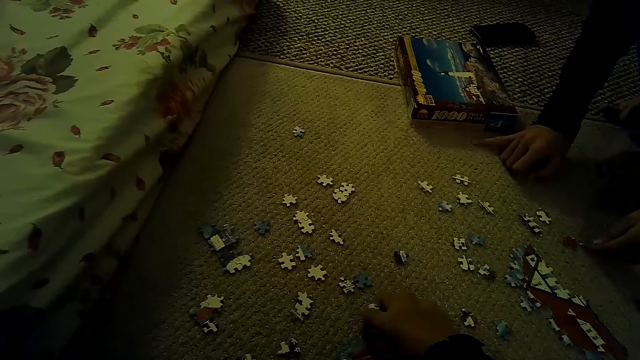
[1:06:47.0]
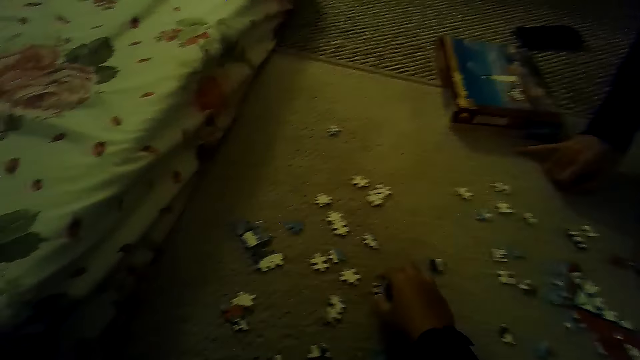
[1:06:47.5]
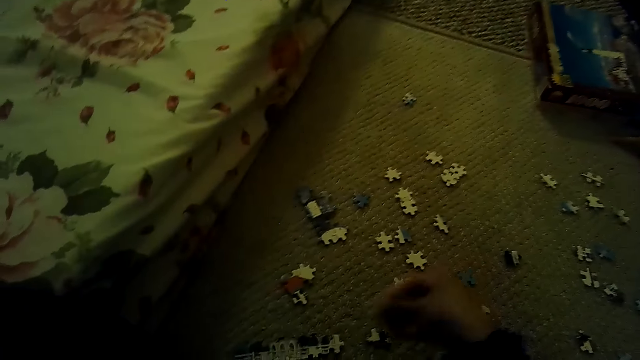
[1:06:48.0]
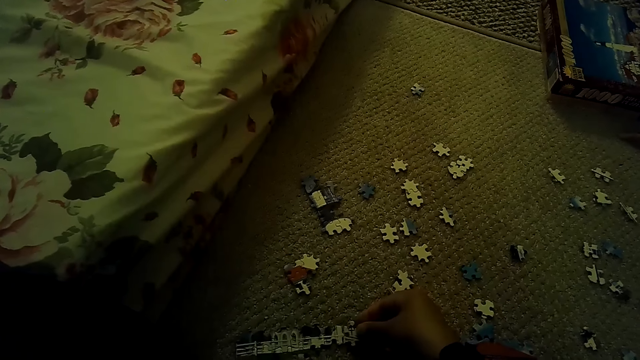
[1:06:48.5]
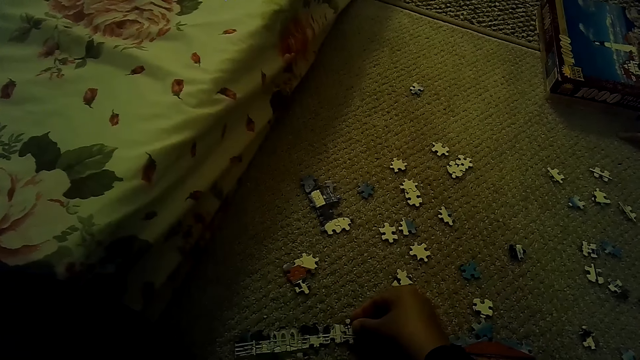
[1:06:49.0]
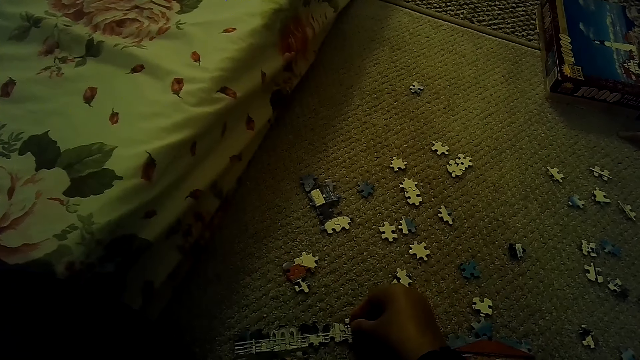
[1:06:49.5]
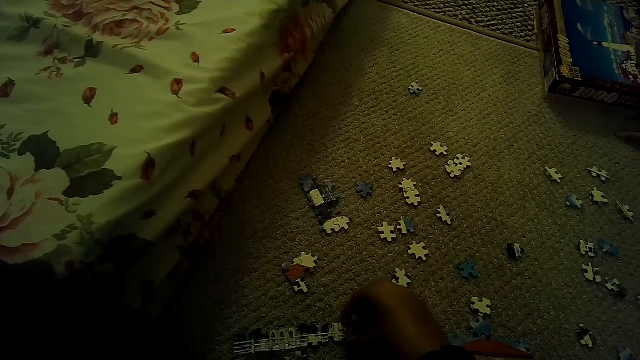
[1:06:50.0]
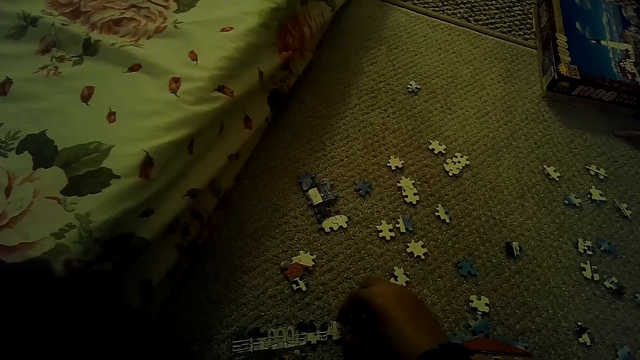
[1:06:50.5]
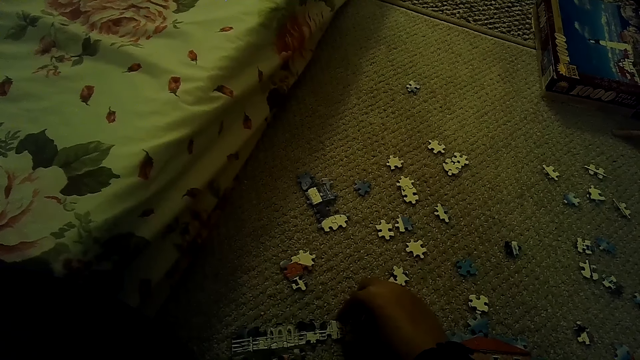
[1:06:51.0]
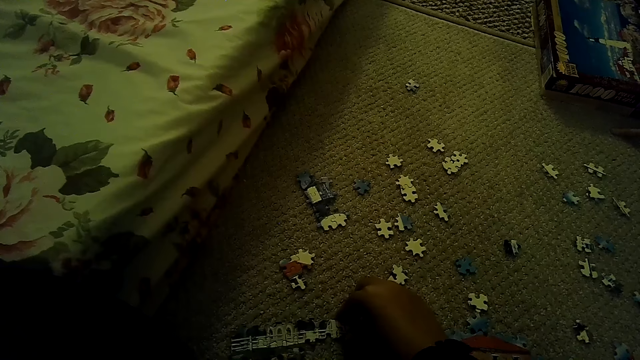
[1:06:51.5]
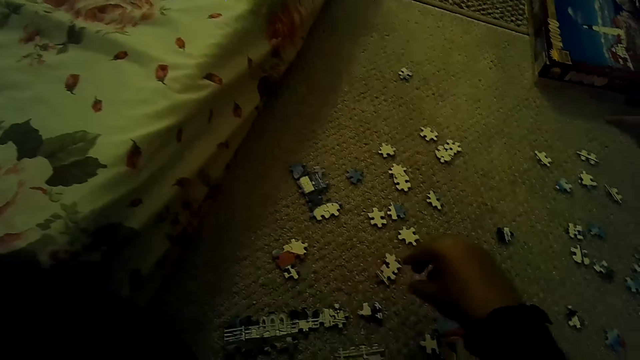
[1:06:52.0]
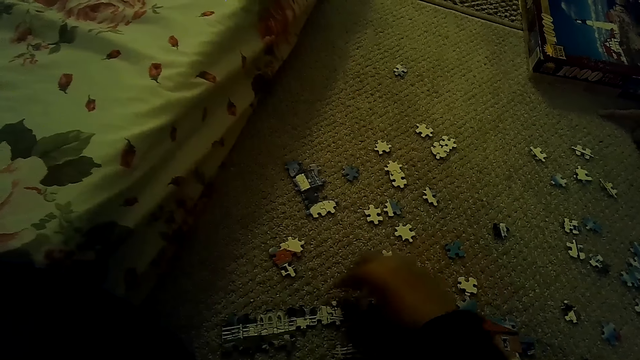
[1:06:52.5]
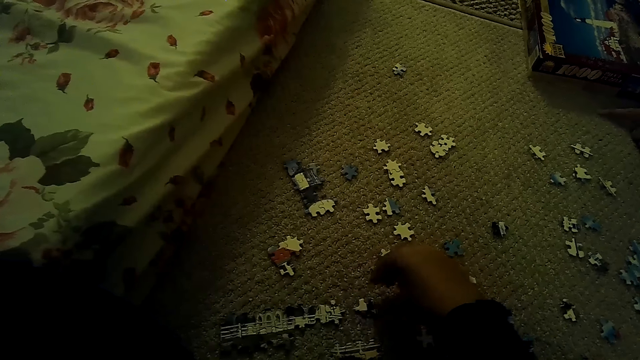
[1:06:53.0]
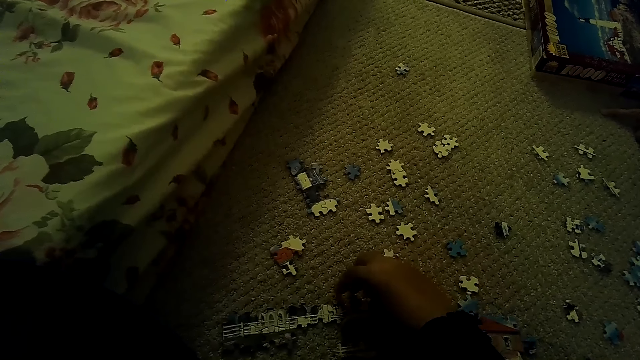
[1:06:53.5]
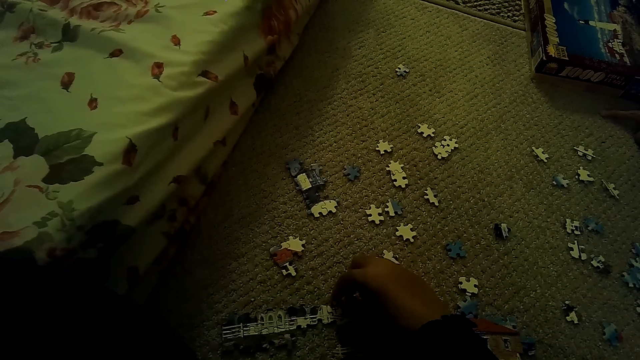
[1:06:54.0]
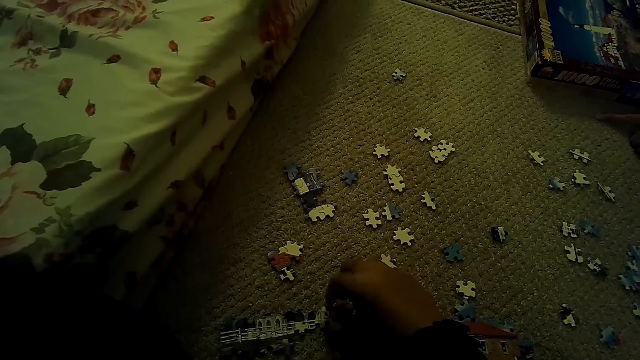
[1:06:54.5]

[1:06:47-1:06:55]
The camera wearer fixes the puzzle pieces.

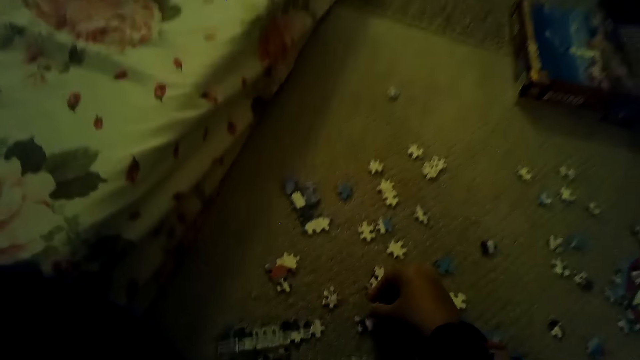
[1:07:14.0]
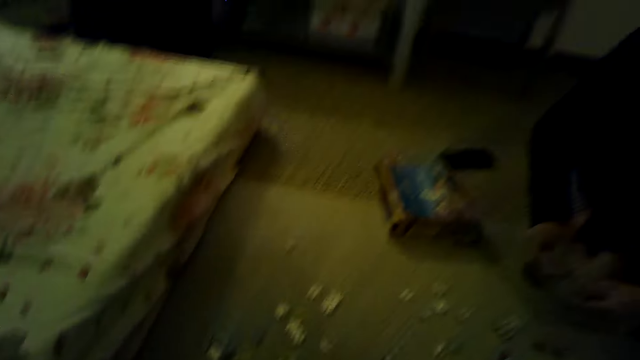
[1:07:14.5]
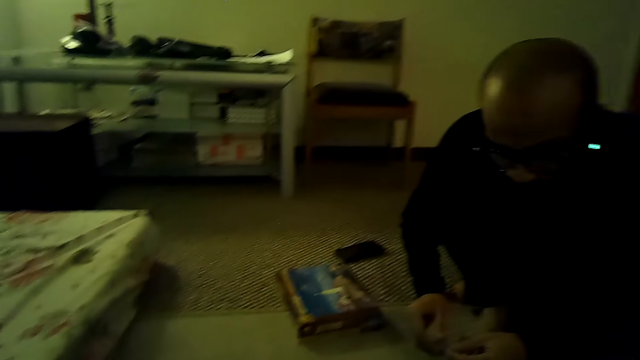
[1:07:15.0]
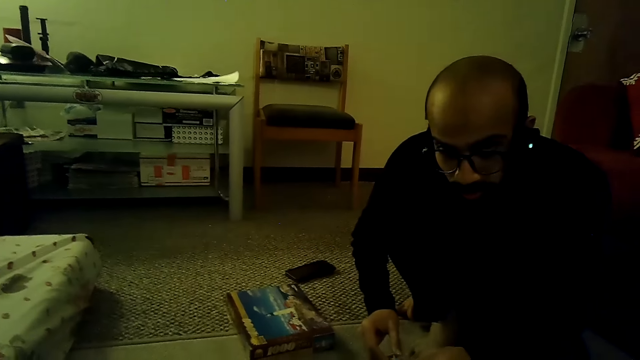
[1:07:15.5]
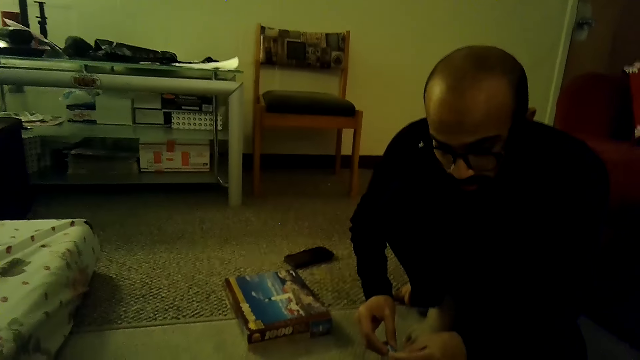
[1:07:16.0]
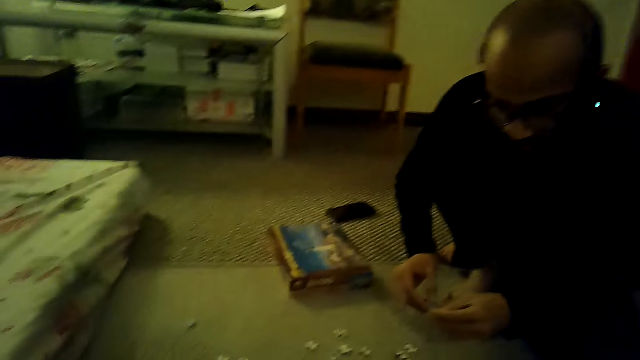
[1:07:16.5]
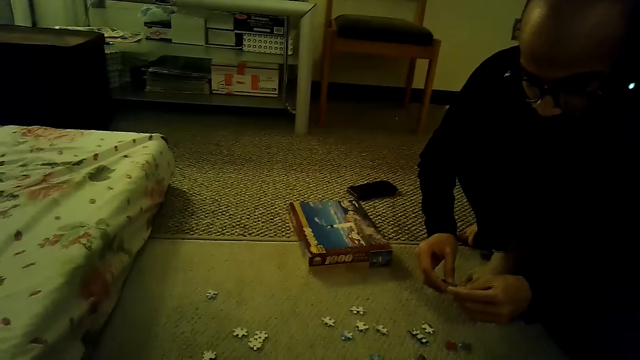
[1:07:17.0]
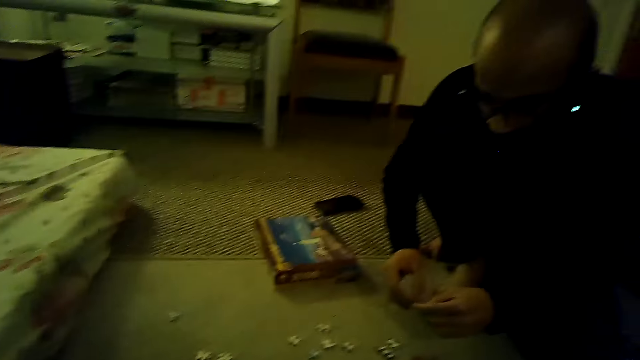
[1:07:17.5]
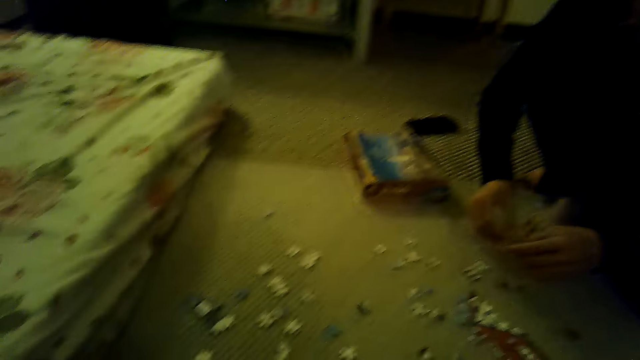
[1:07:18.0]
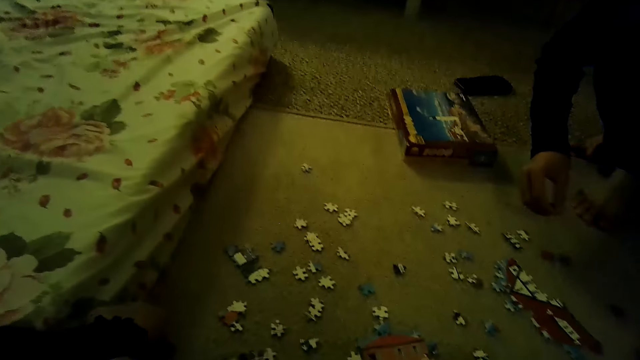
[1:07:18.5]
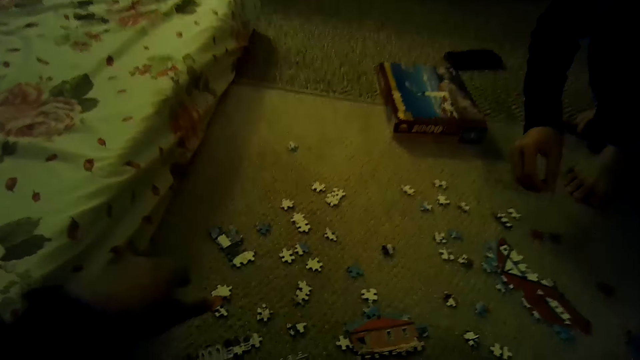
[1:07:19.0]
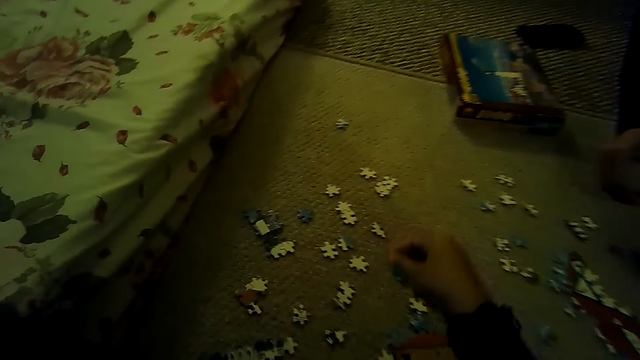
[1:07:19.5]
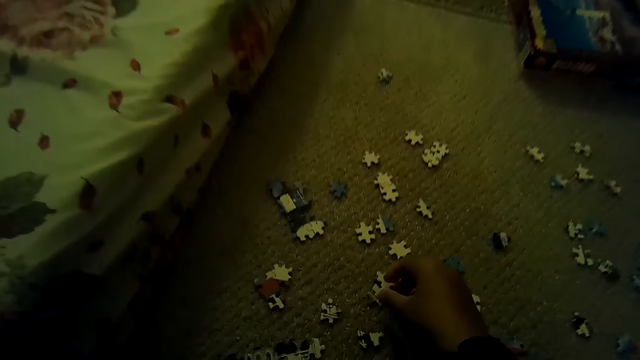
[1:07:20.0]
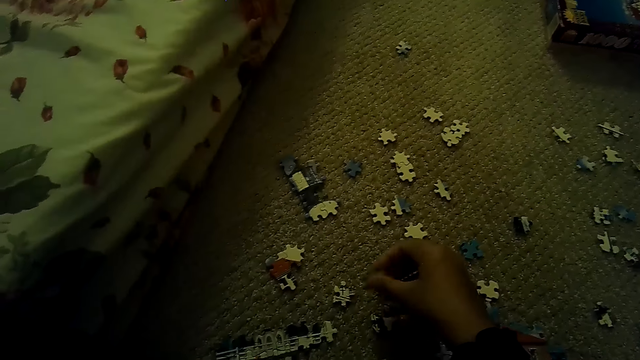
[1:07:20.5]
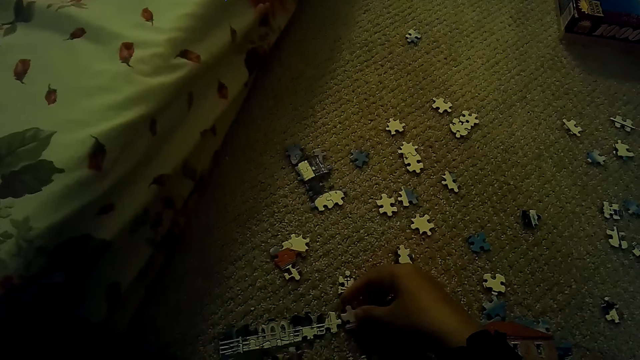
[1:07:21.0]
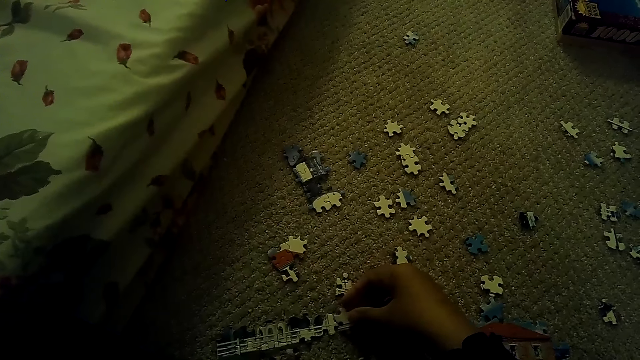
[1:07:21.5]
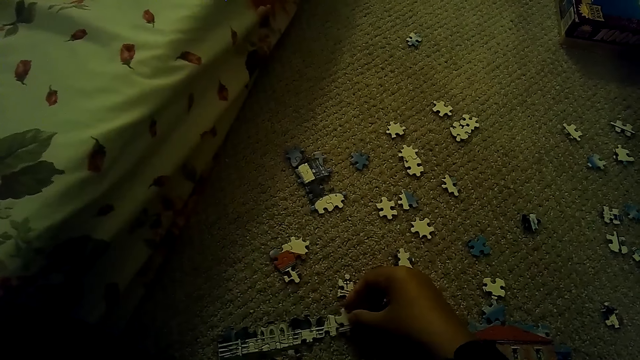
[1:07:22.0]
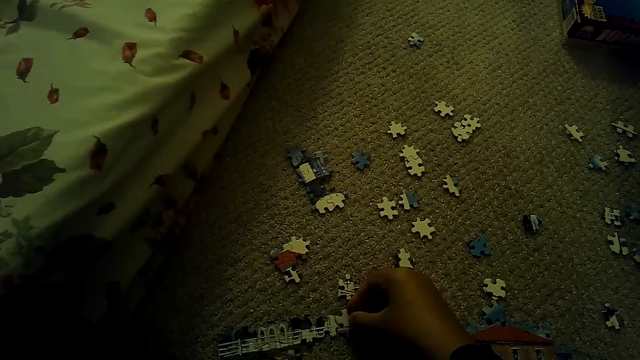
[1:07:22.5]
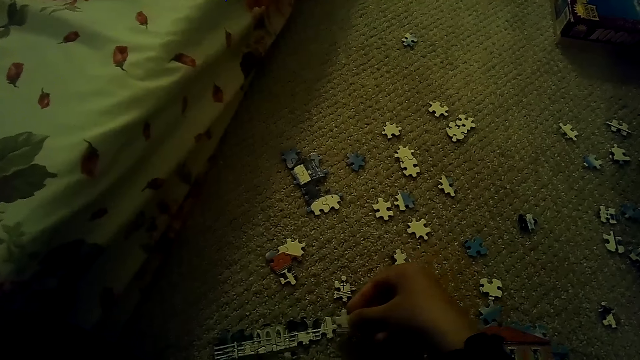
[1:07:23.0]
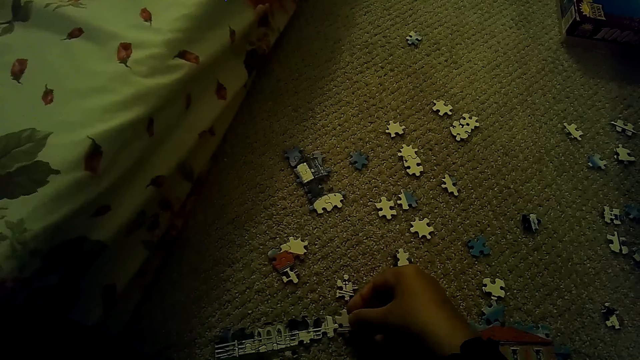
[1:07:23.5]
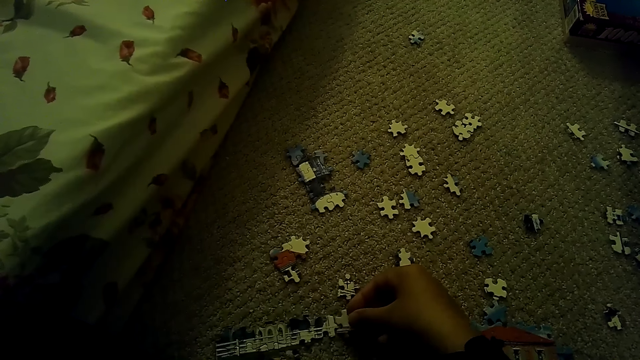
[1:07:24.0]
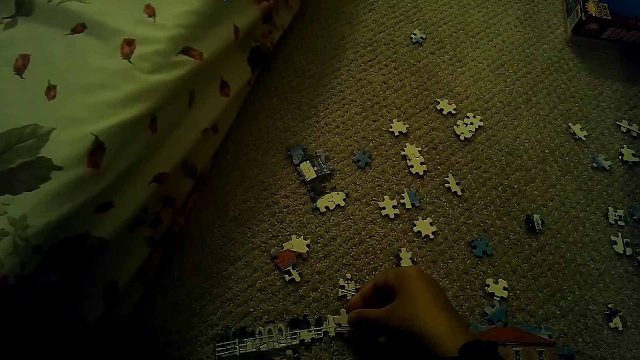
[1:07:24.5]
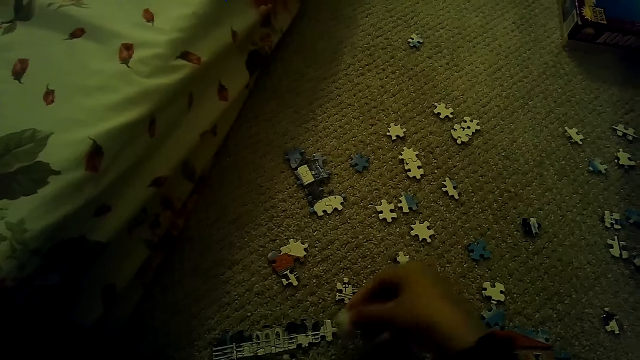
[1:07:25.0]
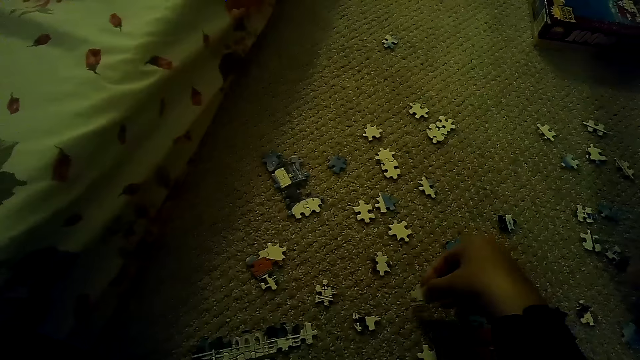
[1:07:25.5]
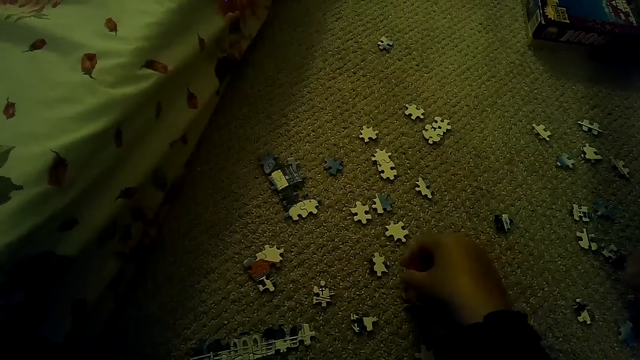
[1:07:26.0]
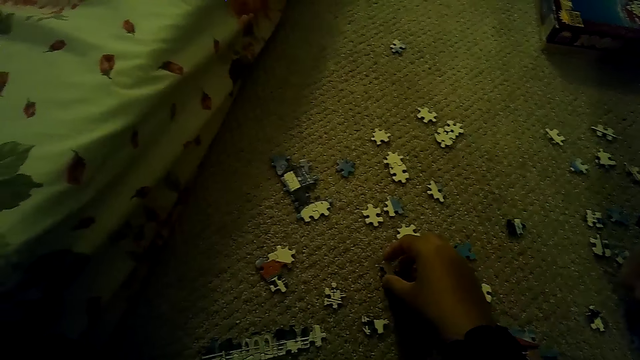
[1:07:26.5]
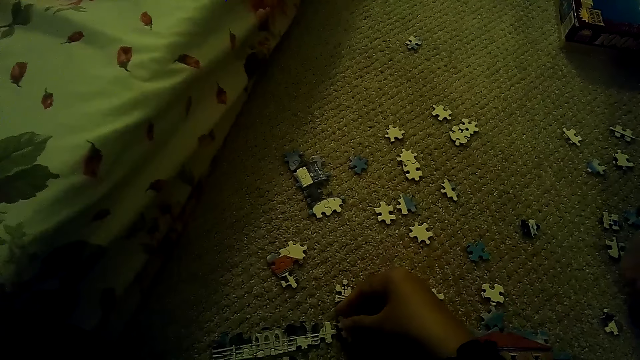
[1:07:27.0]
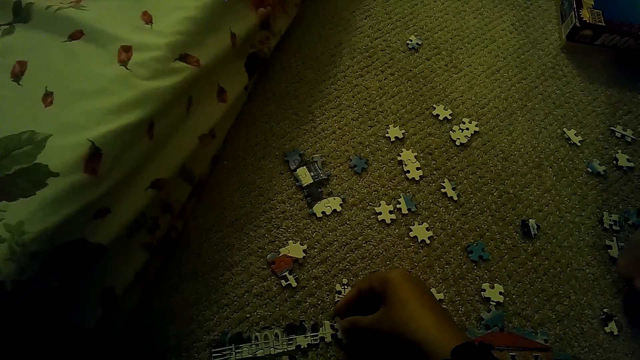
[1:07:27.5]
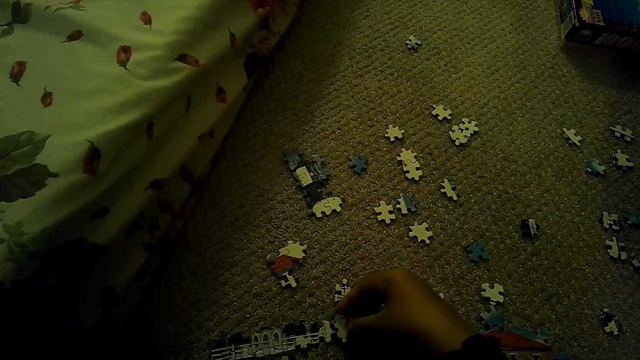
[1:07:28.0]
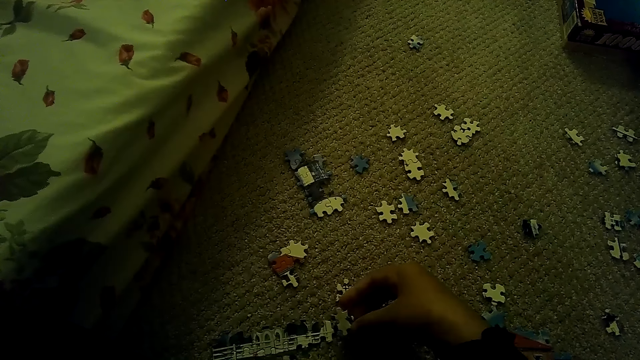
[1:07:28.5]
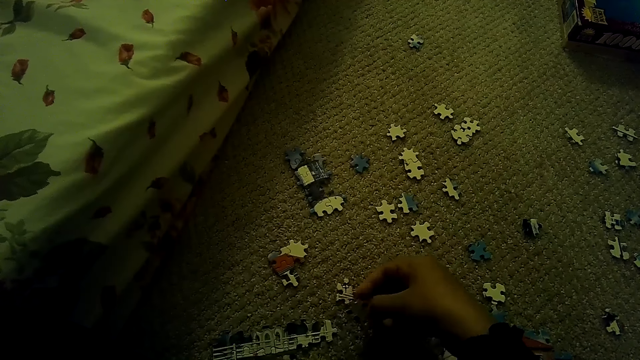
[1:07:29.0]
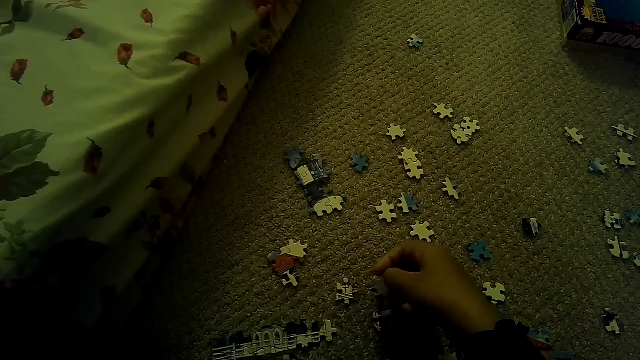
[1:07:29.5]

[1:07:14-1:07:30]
A person fixes puzzle pieces. The camera wearer picks up a puzzle piece. They fix the puzzle piece. They put the puzzle piece down. They fix the puzzle piece.
